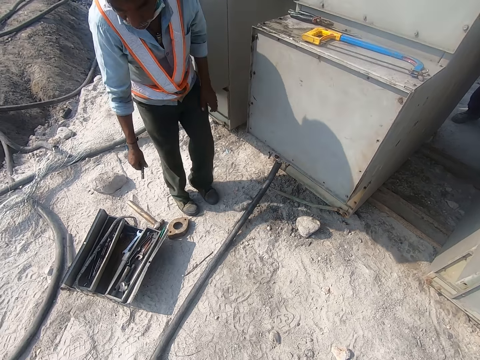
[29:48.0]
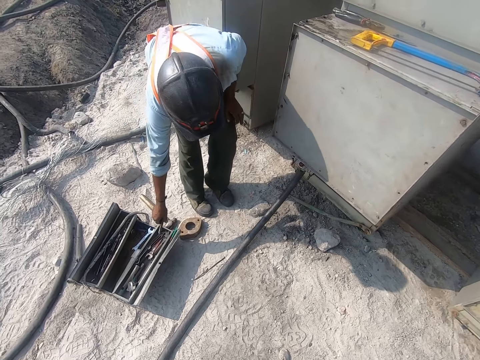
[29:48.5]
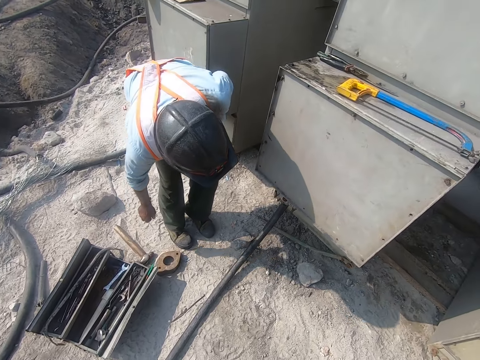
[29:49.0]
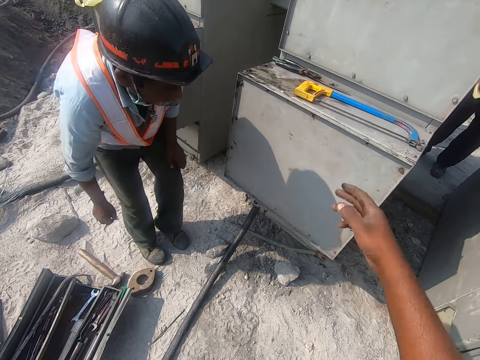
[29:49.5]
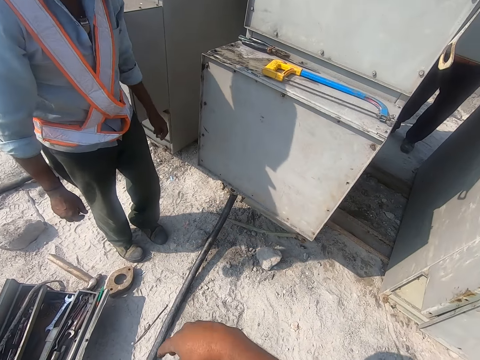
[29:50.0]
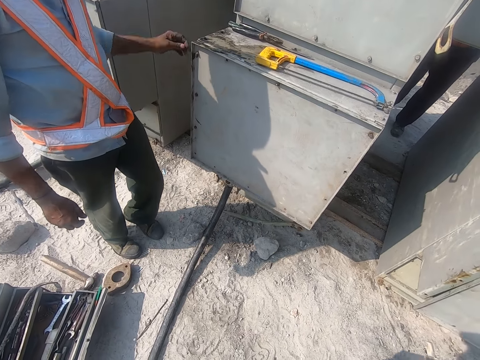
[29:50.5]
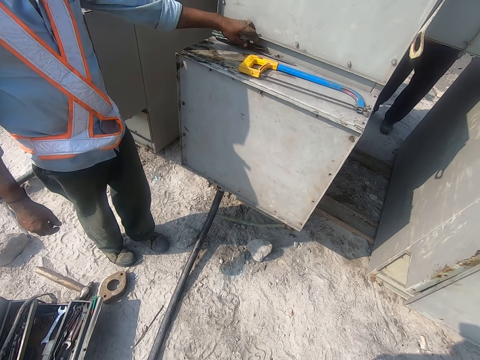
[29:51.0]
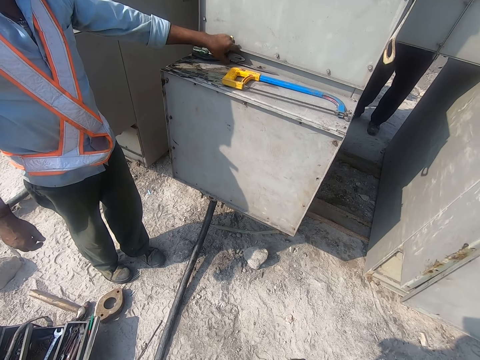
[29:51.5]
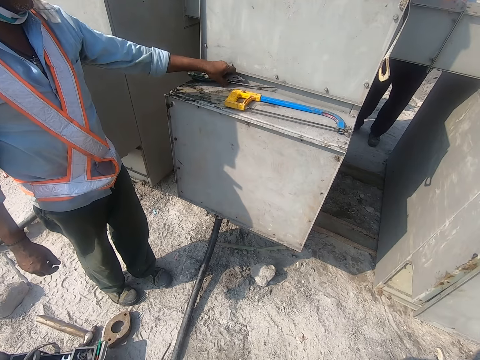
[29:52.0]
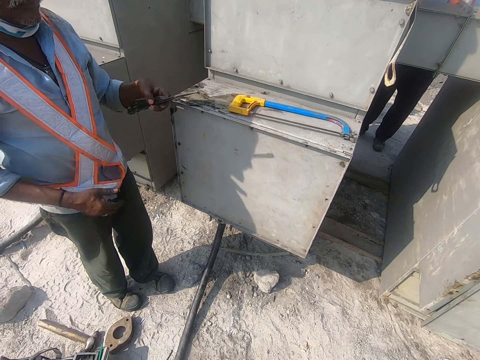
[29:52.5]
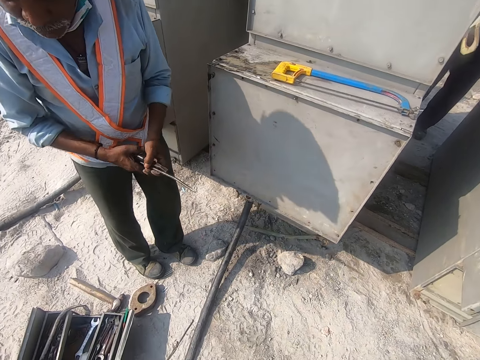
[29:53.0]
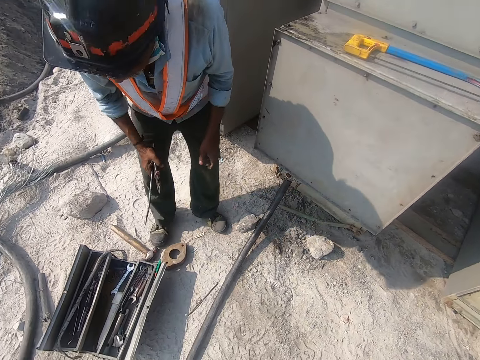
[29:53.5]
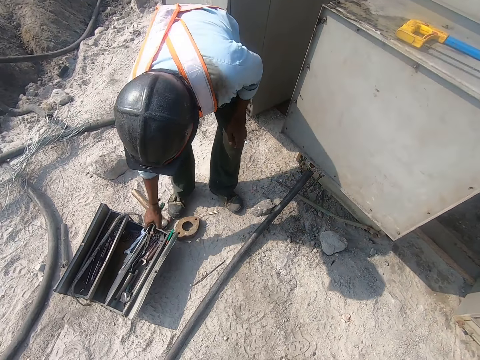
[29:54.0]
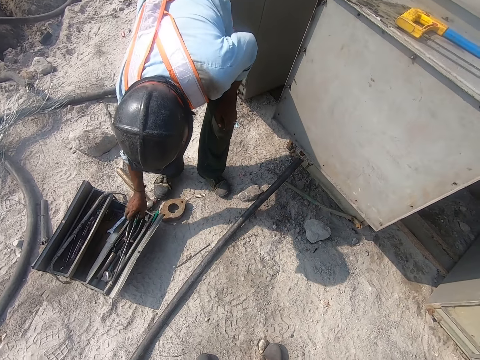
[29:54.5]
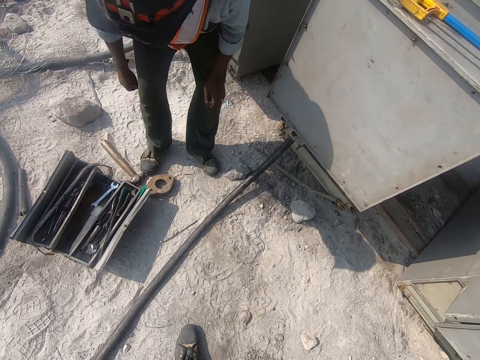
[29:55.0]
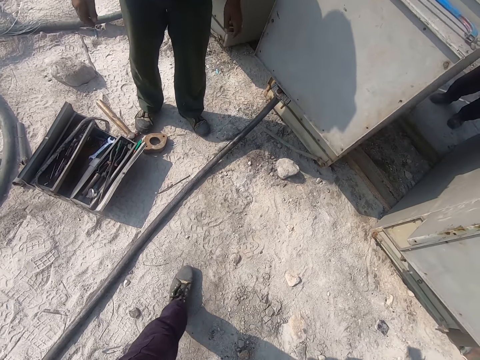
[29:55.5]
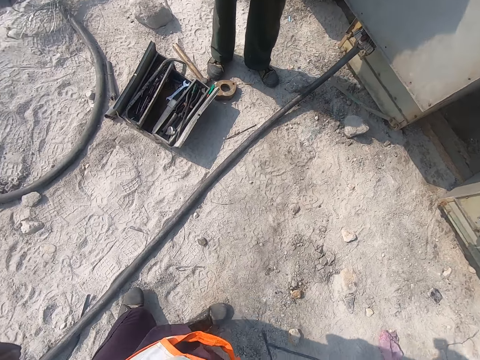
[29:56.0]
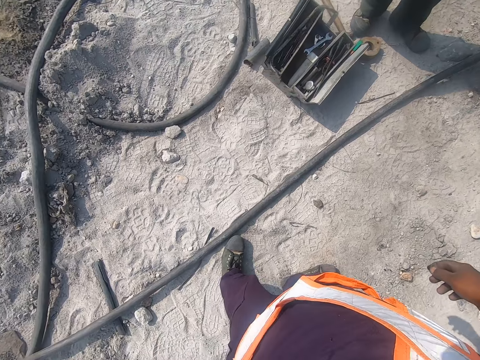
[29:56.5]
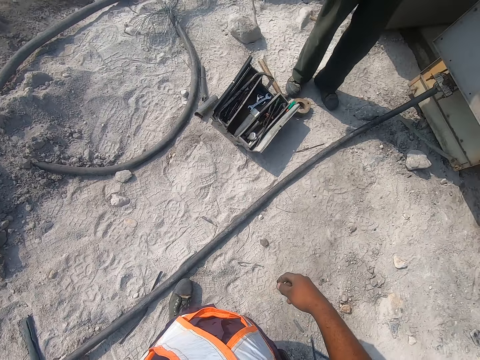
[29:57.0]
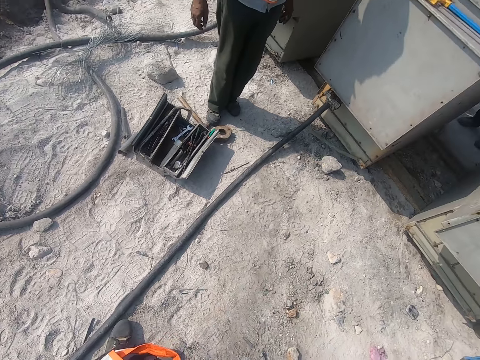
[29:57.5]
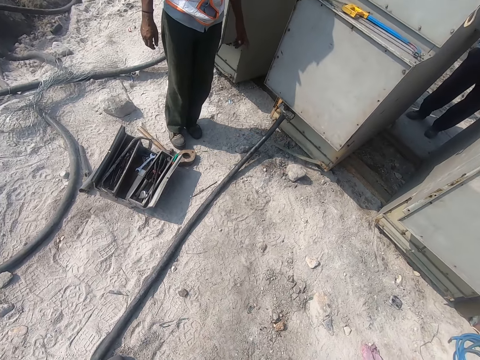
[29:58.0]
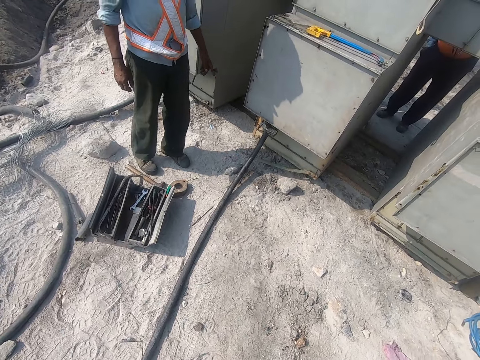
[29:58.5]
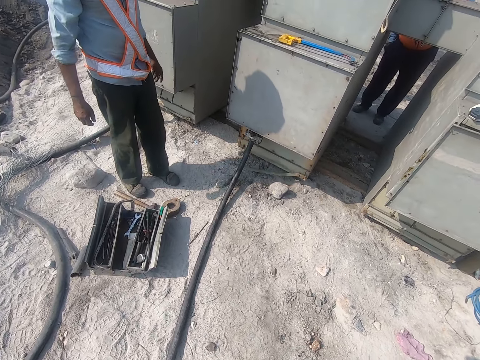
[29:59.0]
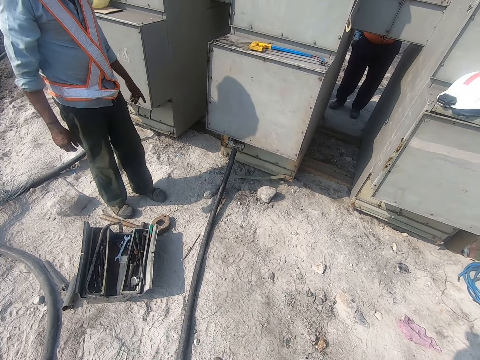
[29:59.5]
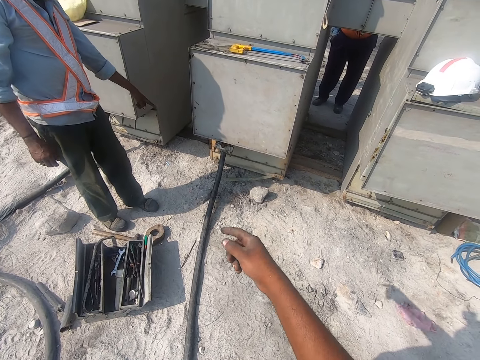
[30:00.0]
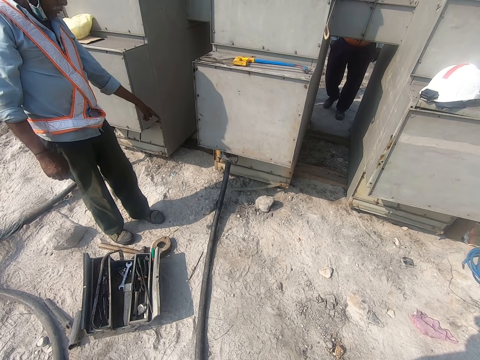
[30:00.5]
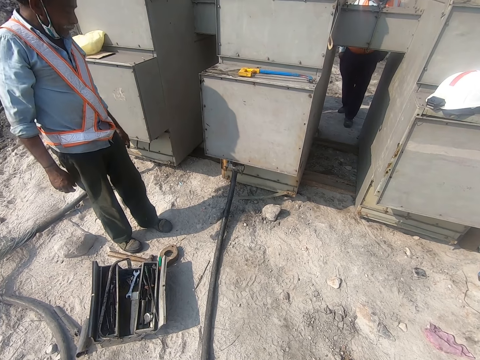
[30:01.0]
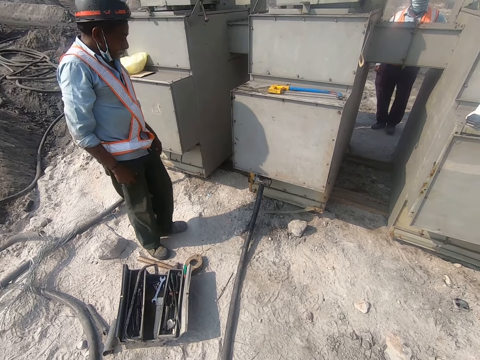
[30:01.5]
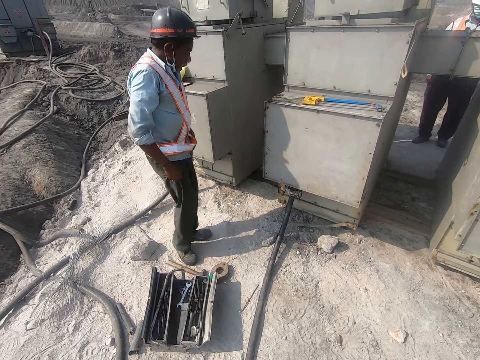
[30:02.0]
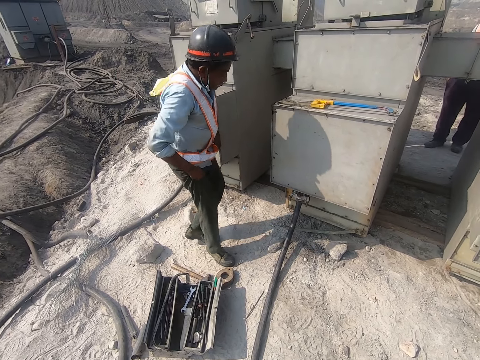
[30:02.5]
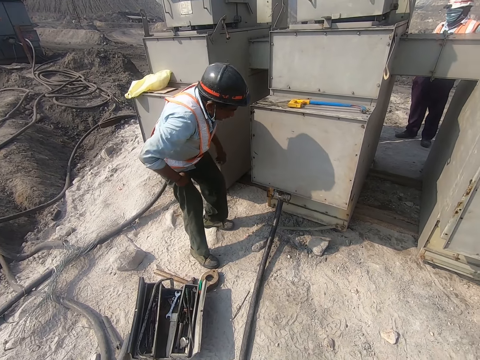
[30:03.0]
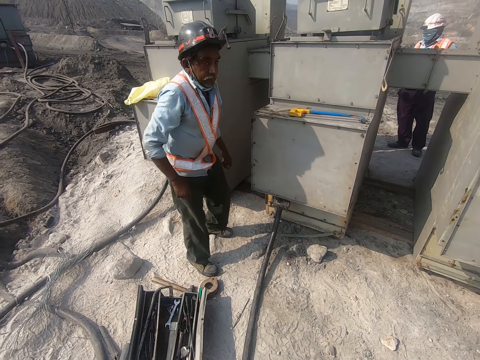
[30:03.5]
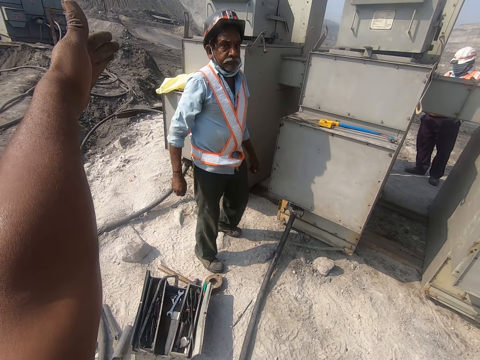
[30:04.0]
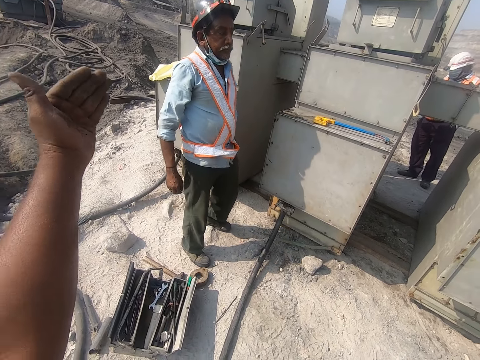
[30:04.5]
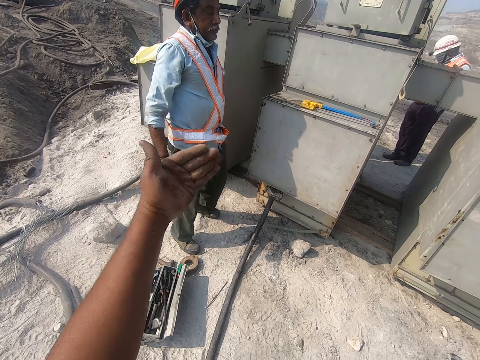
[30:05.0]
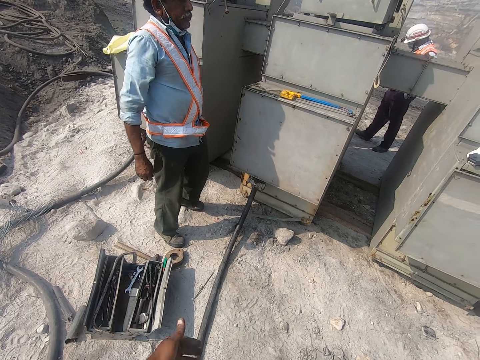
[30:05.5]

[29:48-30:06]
The man drops a wrench on the toolbox. The camera wearer converses with the man. He gestures with his hand. The man picks up pliers, picks up a screwdriver, moves the pliers to his left hand, moves the screwdriver to his left hand, drops the screwdriver on the toolbox, and drops the pliers on the toolbox. The camera wearer walks backwards. The man converses with the camera wearer. The camera wearer gestures with his hand. He converses with the man. He converses with the man again. The man adjusts his trousers. The camera wearer gestures with his hand.

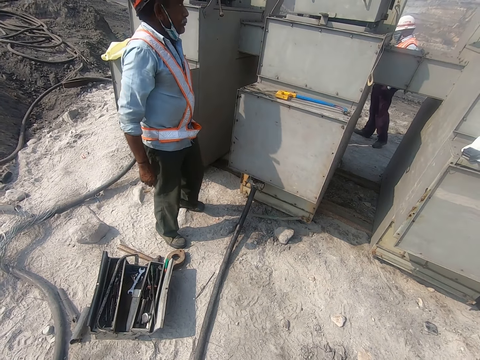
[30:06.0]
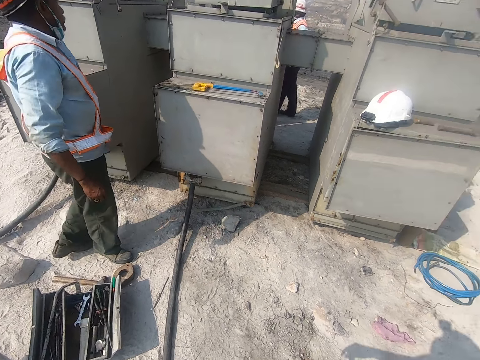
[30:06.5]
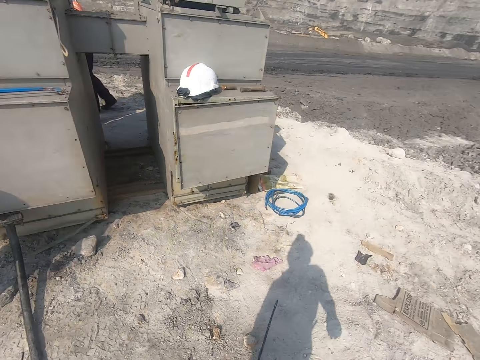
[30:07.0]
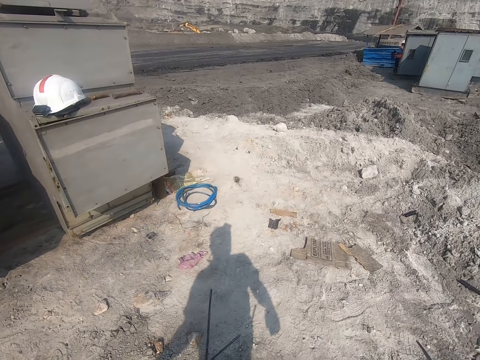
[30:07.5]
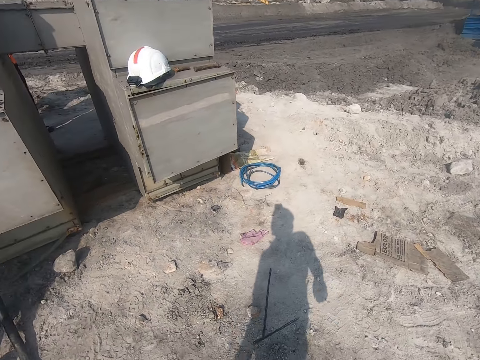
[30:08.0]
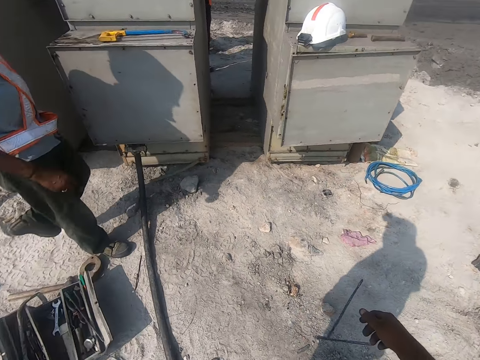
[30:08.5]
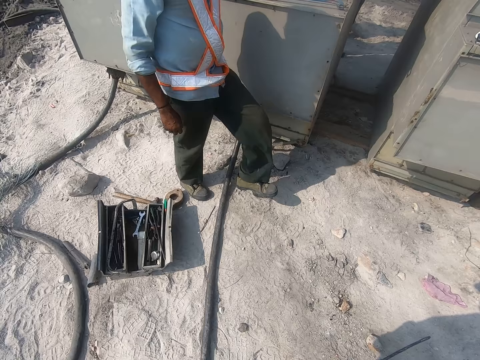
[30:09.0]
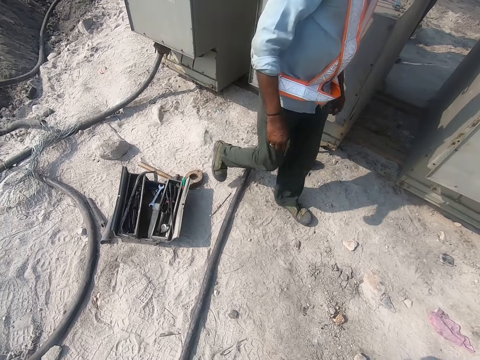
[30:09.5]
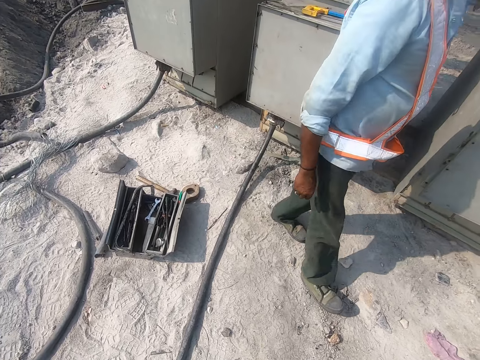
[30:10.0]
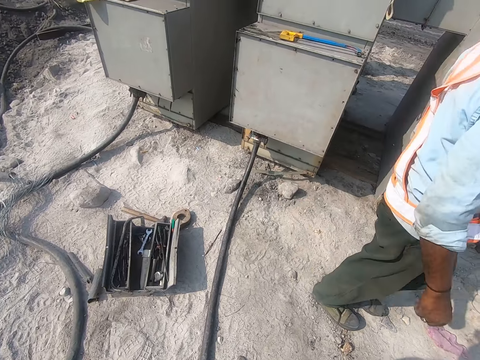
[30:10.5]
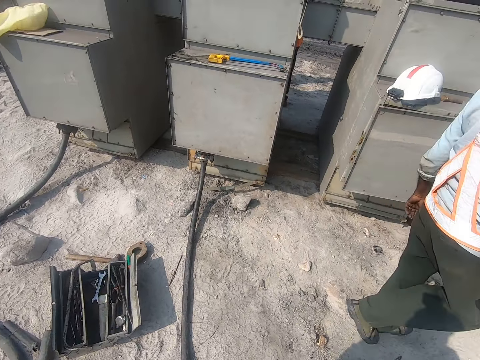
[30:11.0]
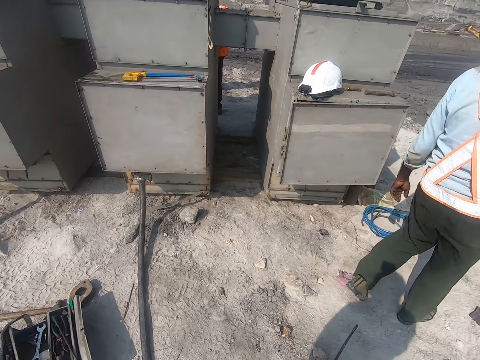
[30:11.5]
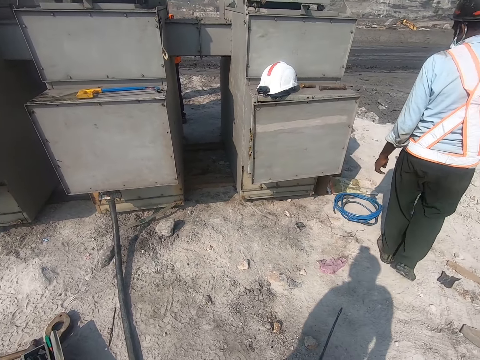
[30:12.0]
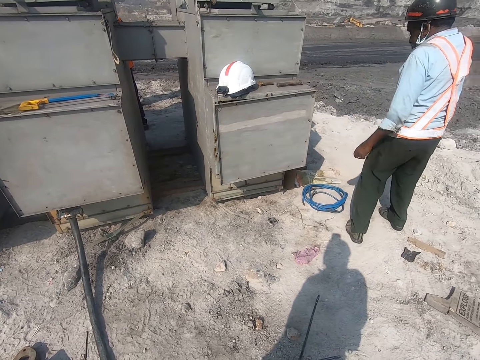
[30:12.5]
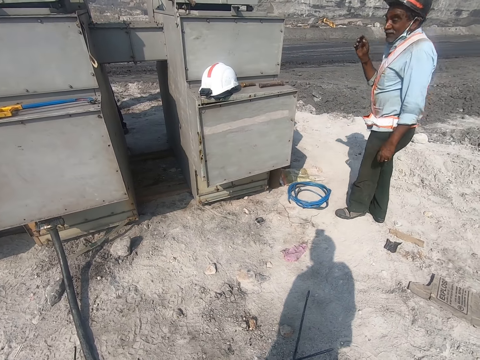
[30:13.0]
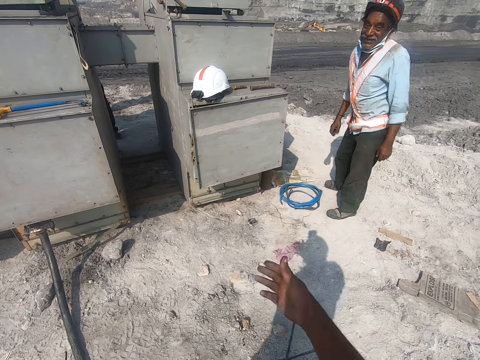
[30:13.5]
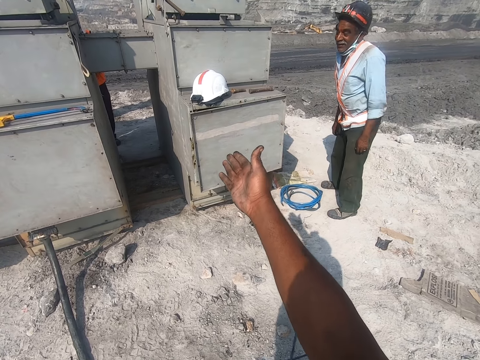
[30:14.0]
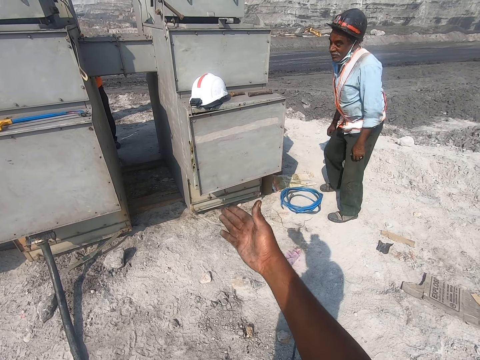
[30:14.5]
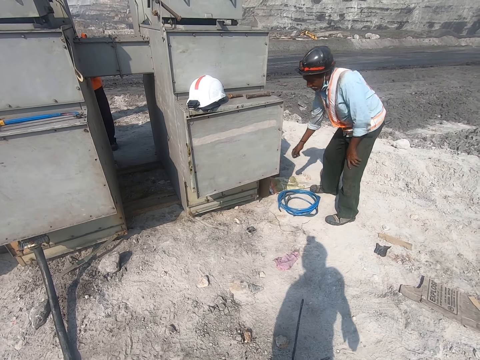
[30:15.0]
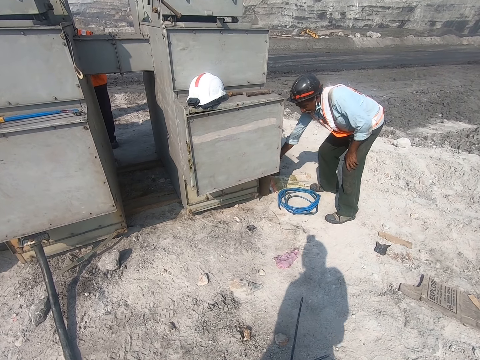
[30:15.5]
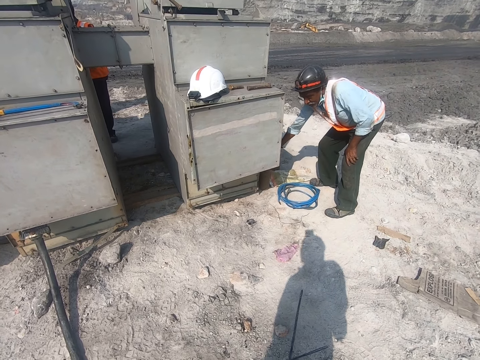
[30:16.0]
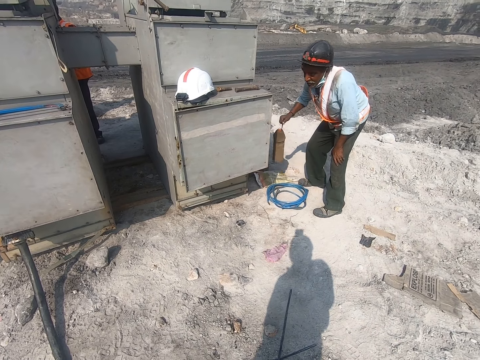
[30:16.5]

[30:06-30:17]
The camera wearer looks right. He converses with the man. He looks left. The man converses with the camera wearer and walks on the construction site. The camera wearer looks right. He converses with the man. He gestures with his hand. The man converses with the camera wearer and picks up a bottle.
